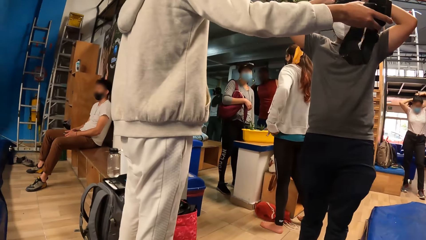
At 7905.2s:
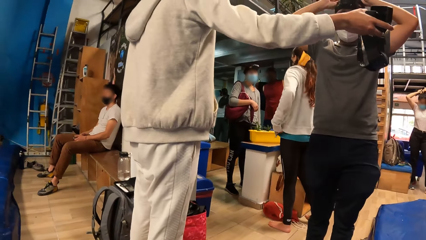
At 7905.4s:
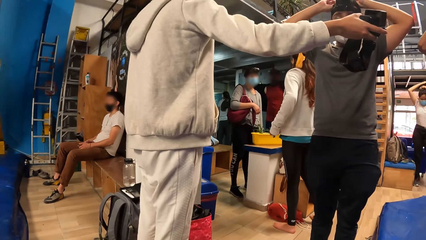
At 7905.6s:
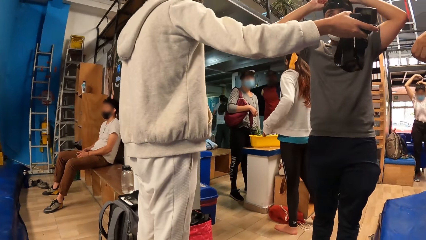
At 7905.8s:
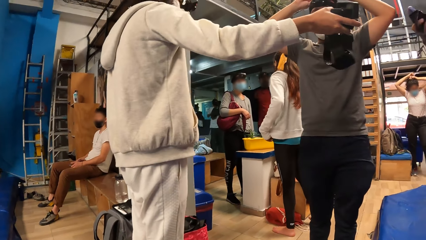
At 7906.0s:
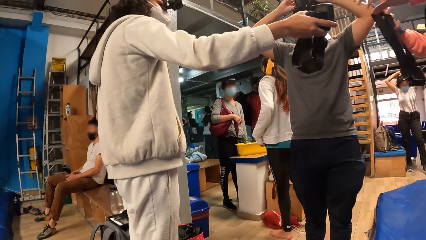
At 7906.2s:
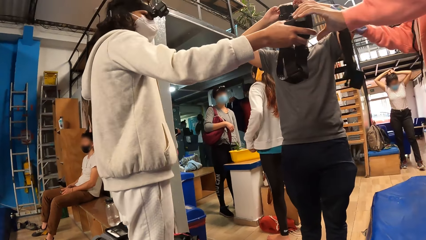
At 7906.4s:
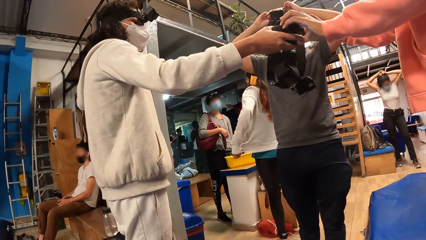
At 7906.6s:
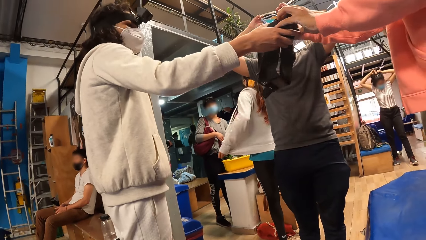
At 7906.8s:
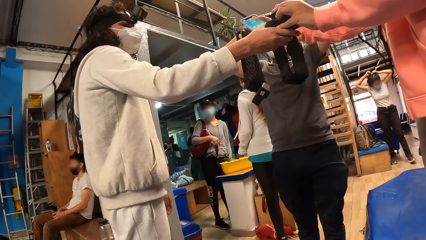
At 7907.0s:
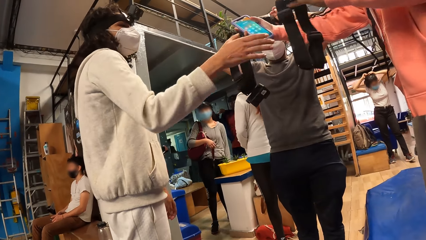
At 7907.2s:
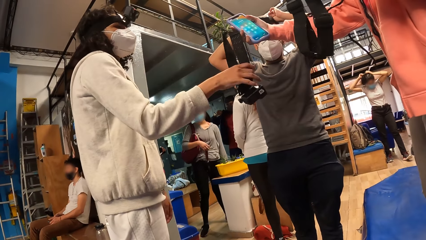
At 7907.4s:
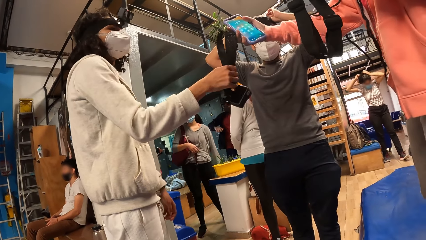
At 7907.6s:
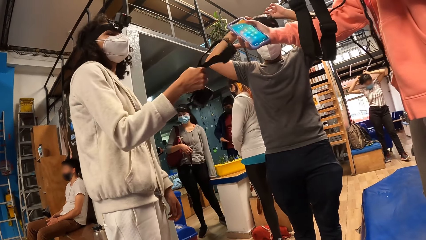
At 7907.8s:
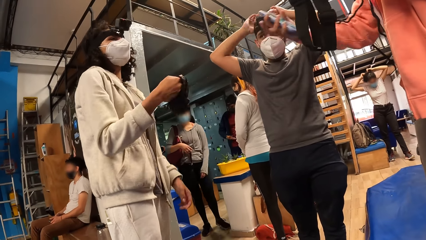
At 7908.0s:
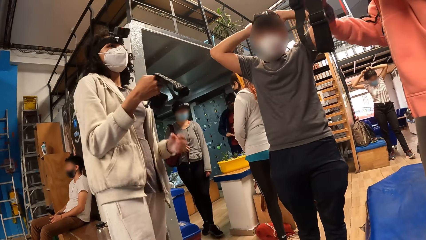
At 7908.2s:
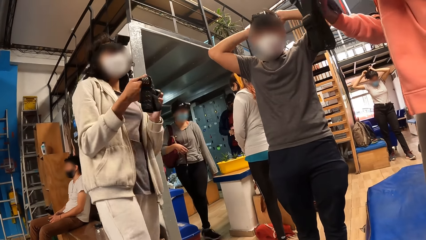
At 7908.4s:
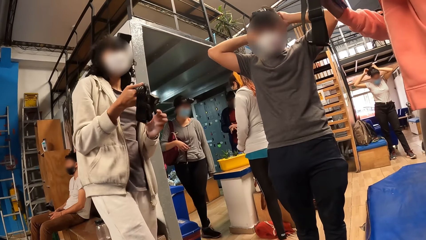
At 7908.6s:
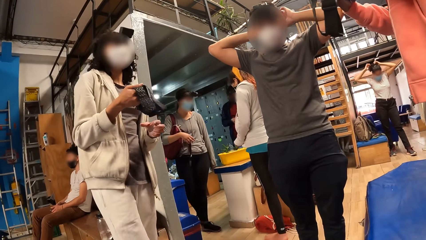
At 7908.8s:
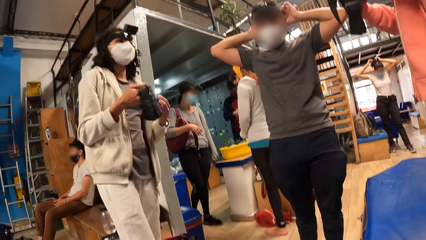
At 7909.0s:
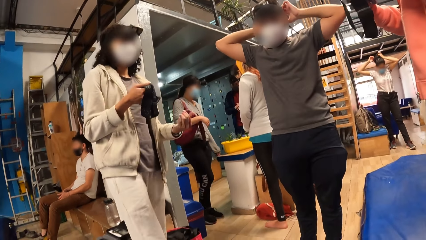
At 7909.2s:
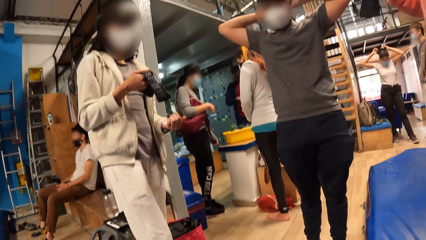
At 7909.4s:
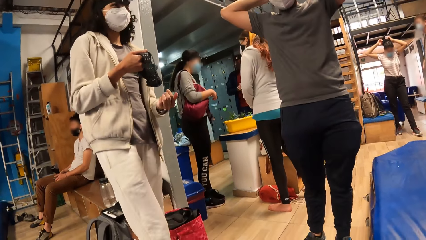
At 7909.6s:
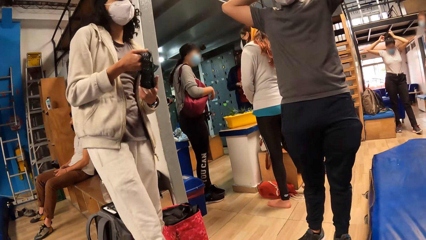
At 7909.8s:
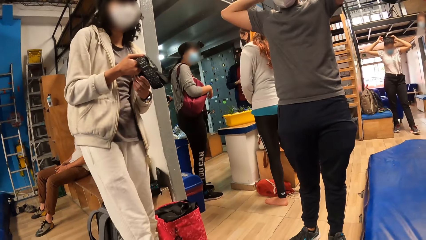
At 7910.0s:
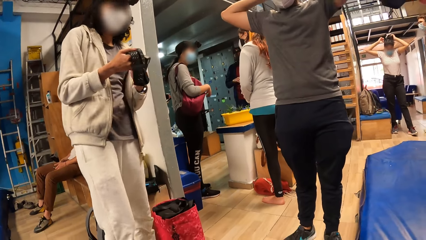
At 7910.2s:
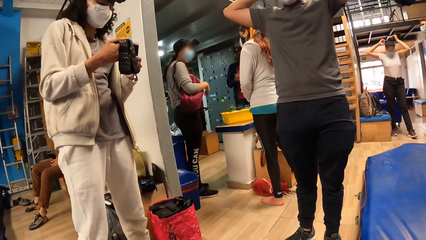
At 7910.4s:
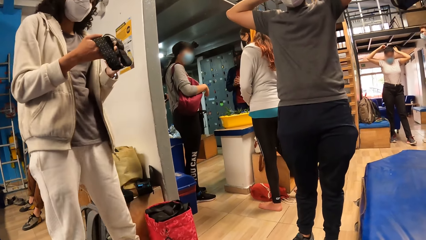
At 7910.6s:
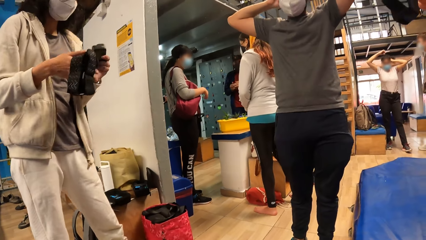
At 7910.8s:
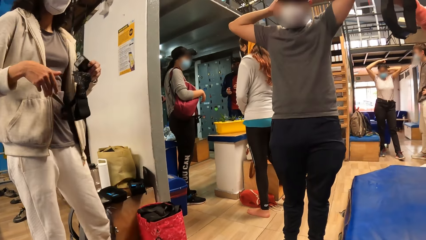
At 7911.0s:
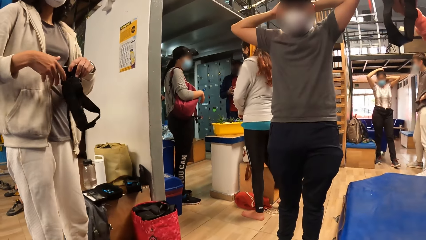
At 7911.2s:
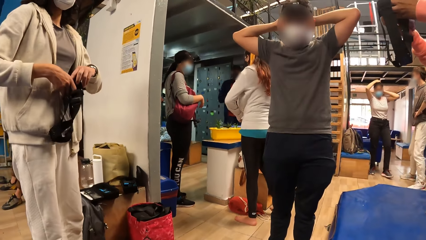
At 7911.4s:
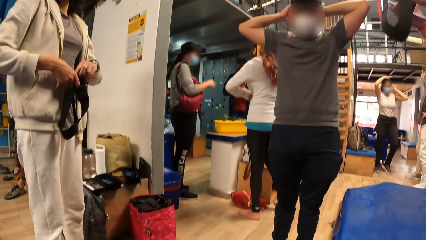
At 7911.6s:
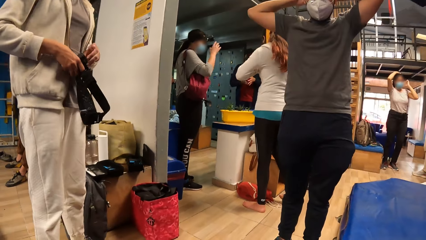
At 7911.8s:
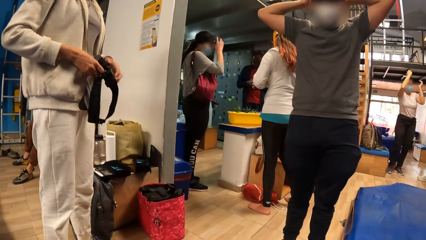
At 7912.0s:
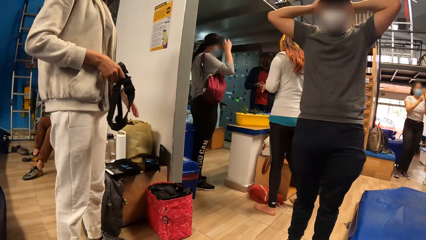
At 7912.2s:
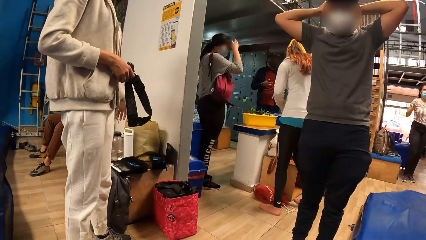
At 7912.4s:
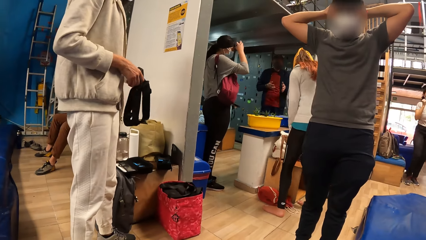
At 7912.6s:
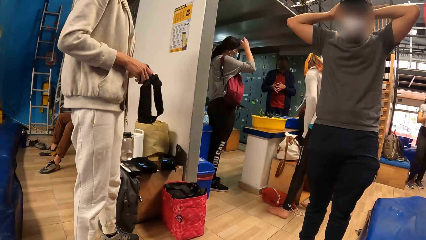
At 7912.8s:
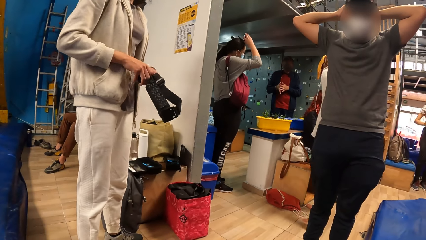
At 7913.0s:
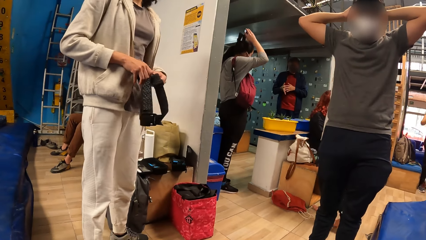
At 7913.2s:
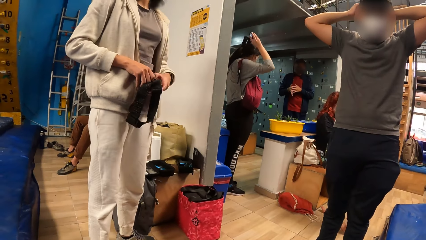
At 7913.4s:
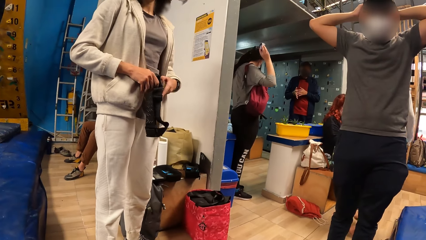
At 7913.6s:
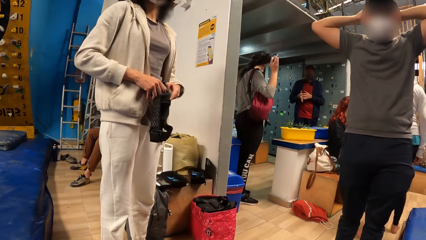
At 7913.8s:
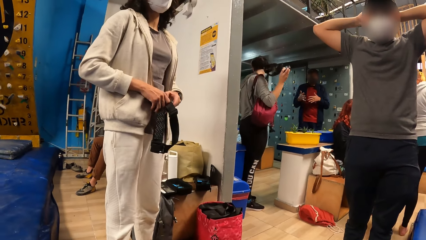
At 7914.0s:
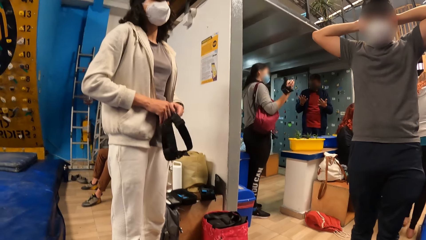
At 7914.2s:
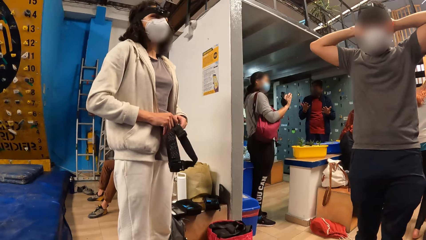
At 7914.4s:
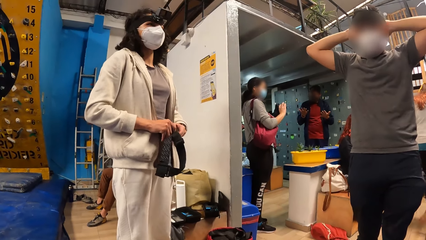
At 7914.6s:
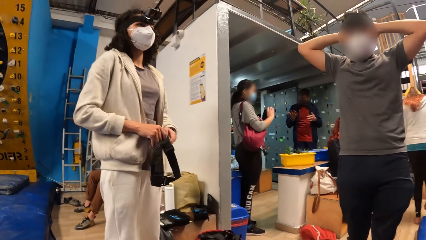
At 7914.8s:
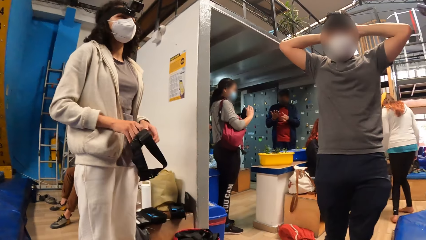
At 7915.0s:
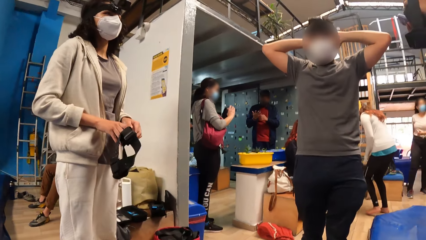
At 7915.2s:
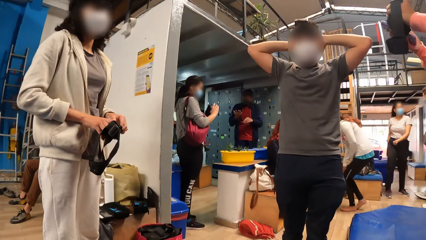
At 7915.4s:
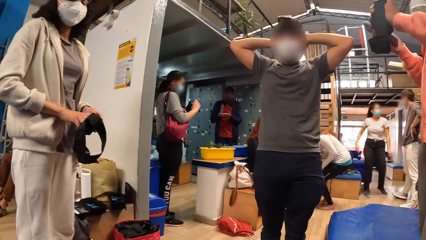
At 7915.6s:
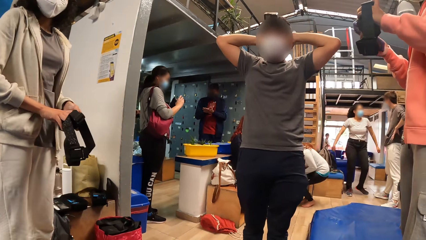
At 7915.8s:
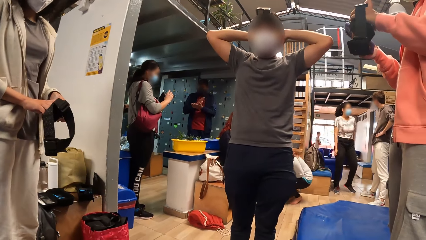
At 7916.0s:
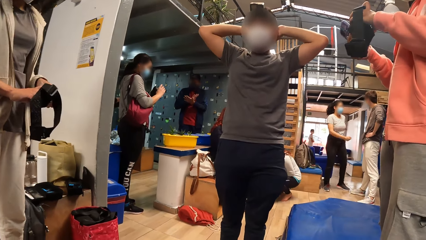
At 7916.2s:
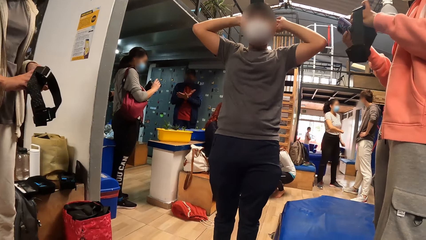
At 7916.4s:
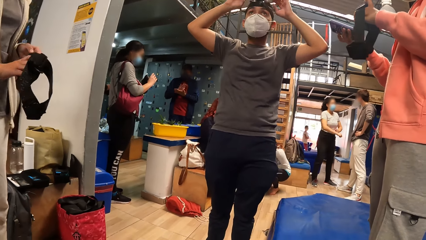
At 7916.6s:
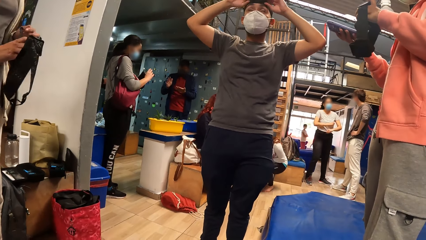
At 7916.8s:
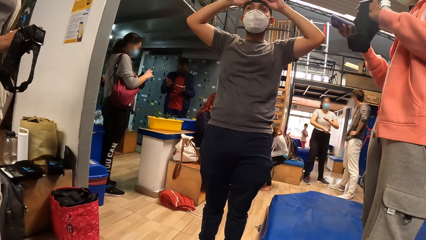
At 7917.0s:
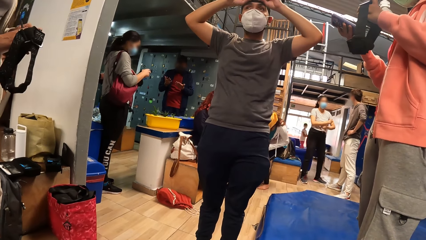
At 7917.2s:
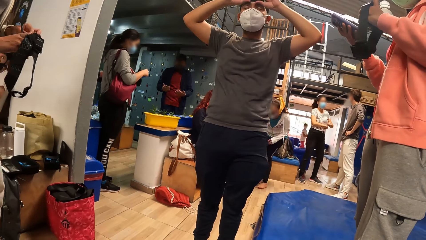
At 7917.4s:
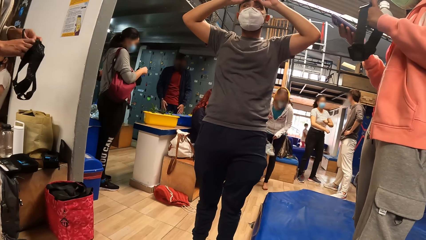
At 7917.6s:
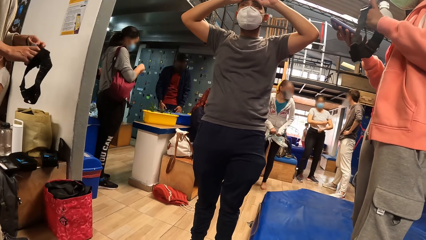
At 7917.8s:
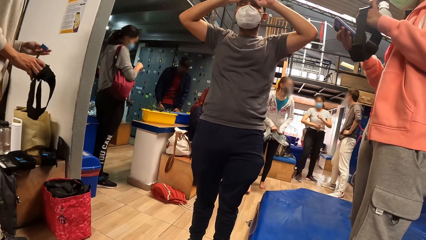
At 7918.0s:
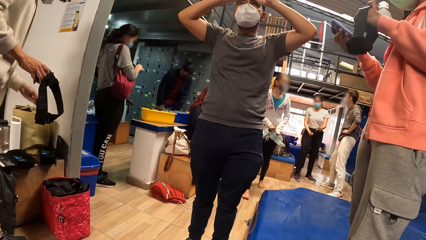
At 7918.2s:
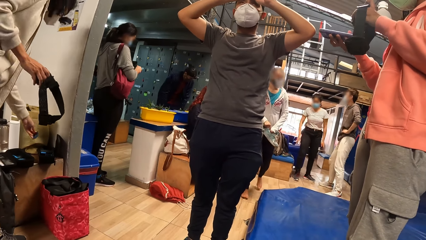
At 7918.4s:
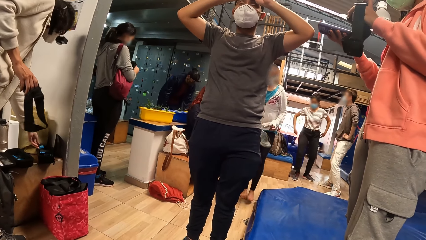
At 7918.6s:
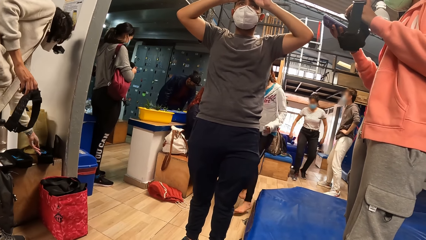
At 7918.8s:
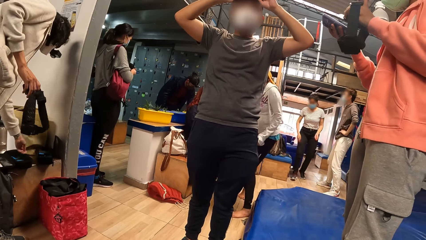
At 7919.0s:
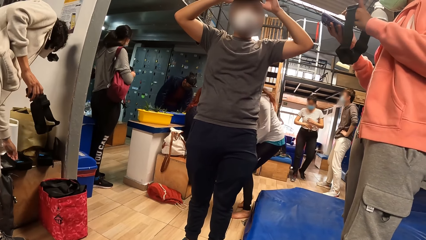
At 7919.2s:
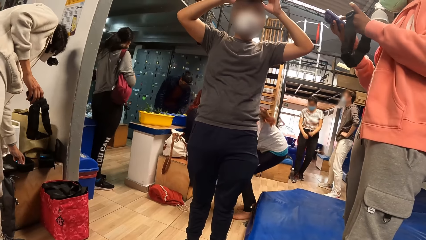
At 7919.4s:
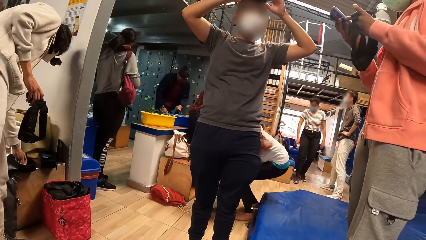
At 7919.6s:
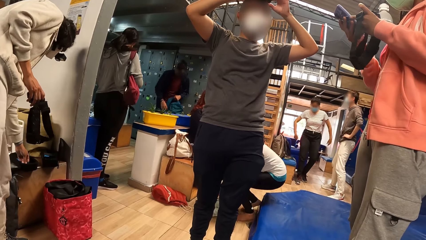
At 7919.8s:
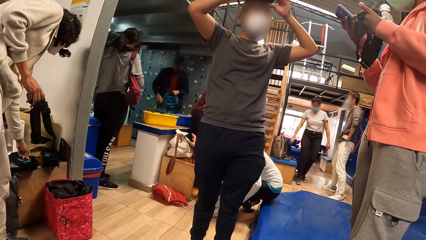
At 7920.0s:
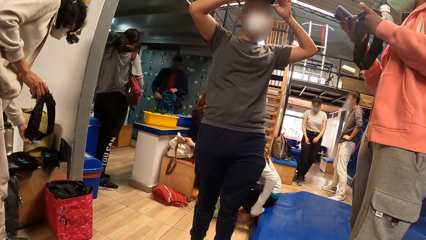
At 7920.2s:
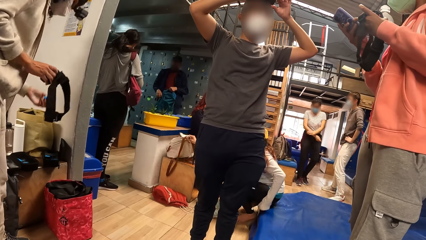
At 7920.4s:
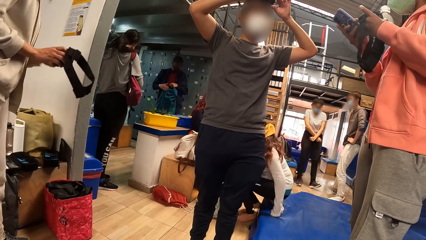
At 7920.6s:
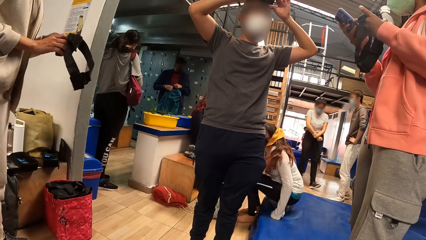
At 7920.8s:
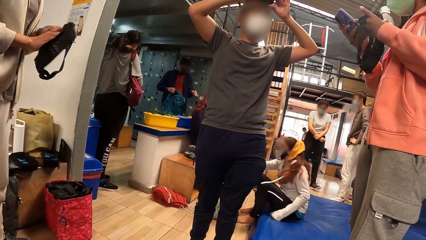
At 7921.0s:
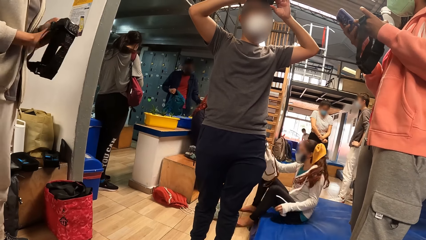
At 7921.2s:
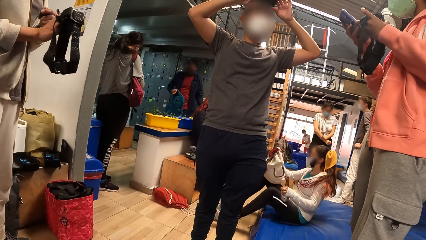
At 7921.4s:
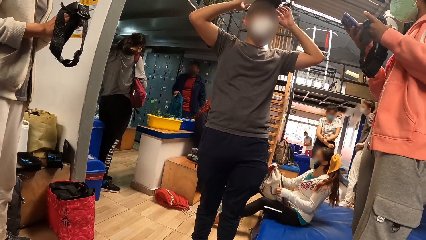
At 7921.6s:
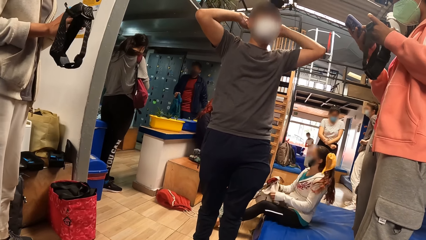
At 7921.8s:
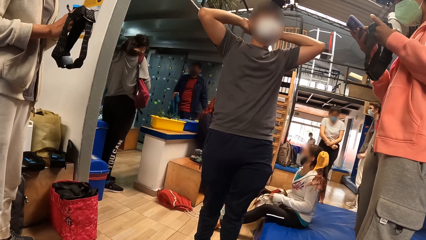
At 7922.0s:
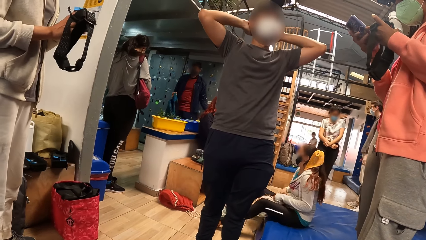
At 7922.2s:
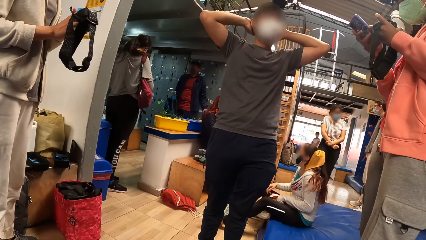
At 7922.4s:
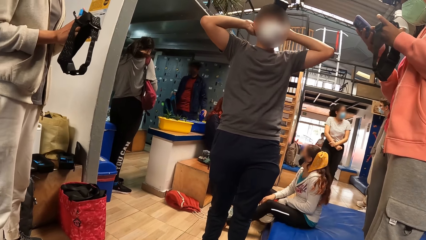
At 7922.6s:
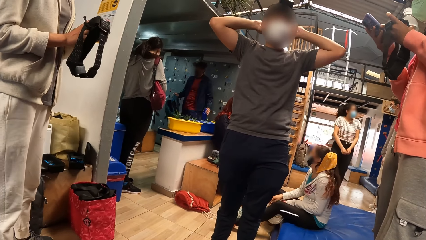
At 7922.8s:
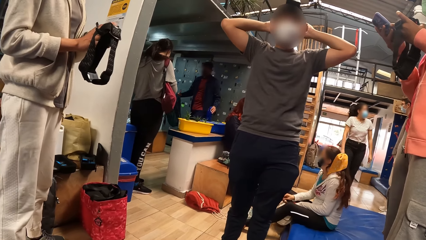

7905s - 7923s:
A woman passes the head gear with her right hand to another woman. The first woman interacts with a person. The other woman collects the head gear with her left hand and passes the head gear with her right hand to the first woman. The first woman collects the head gear with her right hand, touches the head gear with her right hand, and holds the head gear with both hands. The first woman moves back, holds the head gear with her left hand, passes the head gear to her right hand with her left hand, and holds the head gear with her right hand. A third woman removes a head gear from her head with her right hand. The first woman holds the head gear with both hands. The camera wearer turns round. The second woman presses the phone with her right hand. The first woman takes out a battery from a camera in the head gear with her left hand. The person operates the camera. The first woman places the battery in the bag on the bench with her left hand and picks up a battery from the bag on the bench with her left hand. A fourth woman sits on a mat with her left hand and places the white bag on the floor with her left hand. The first woman places the battery in the camera in the head gear with her left hand. The fourth woman places the white bag on the floor with both hands and picks up the bag.
